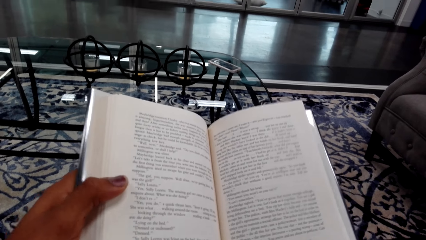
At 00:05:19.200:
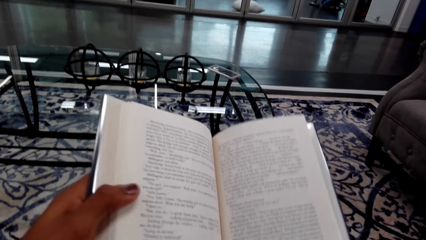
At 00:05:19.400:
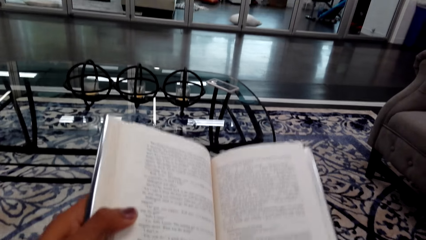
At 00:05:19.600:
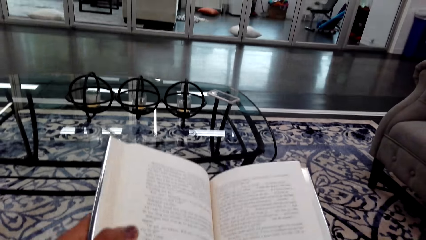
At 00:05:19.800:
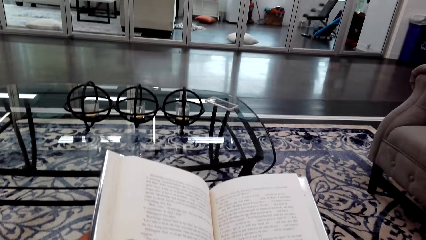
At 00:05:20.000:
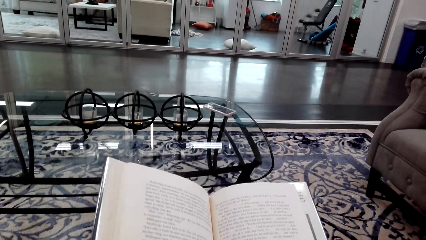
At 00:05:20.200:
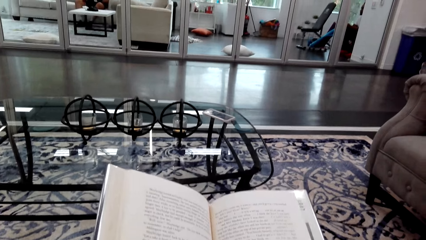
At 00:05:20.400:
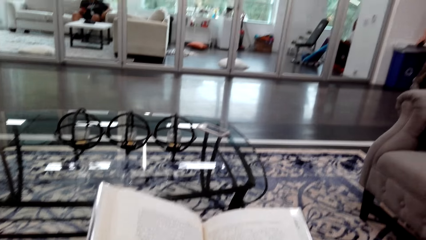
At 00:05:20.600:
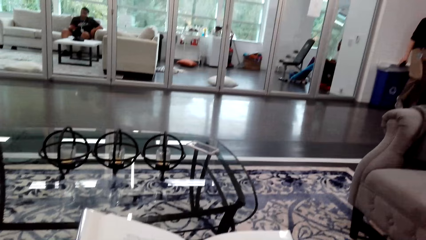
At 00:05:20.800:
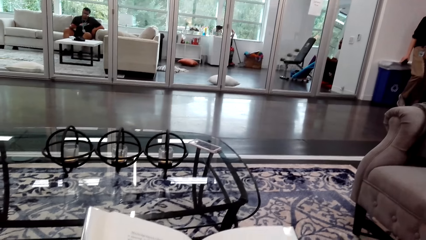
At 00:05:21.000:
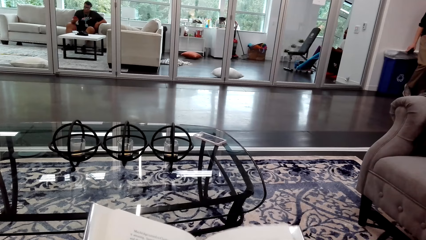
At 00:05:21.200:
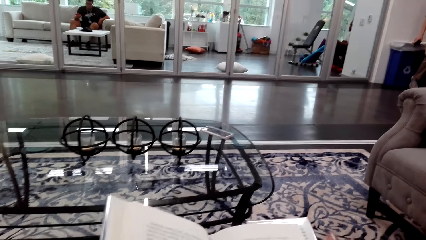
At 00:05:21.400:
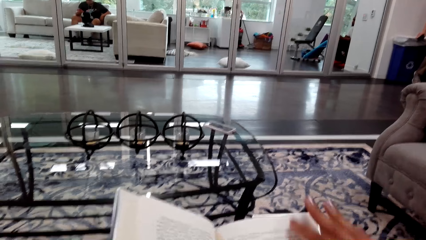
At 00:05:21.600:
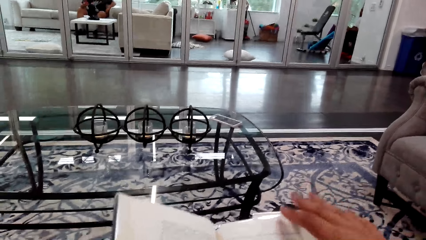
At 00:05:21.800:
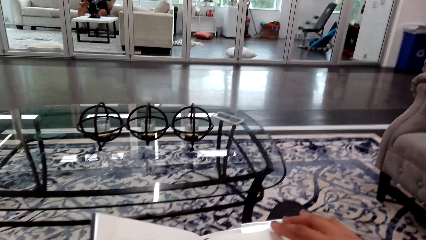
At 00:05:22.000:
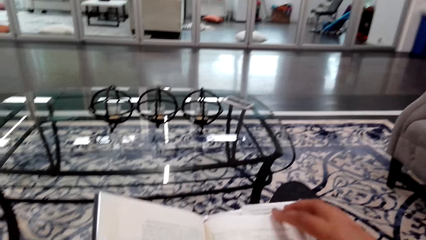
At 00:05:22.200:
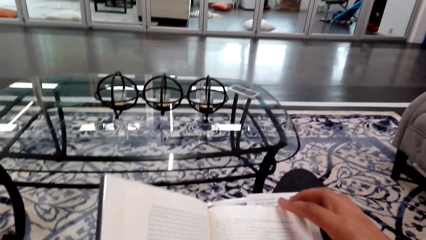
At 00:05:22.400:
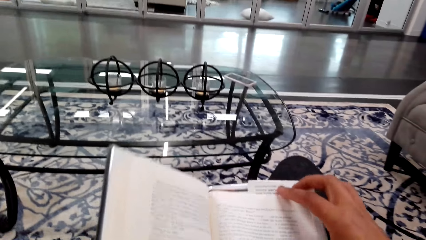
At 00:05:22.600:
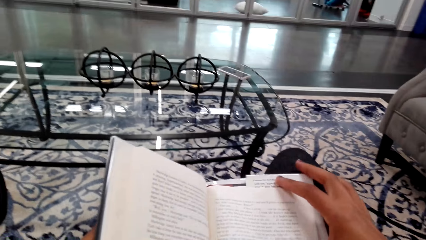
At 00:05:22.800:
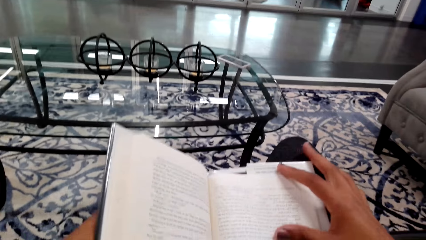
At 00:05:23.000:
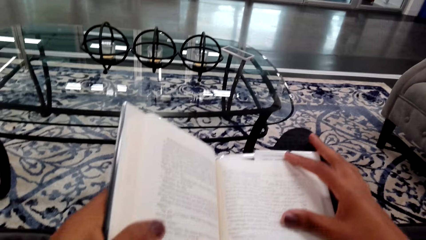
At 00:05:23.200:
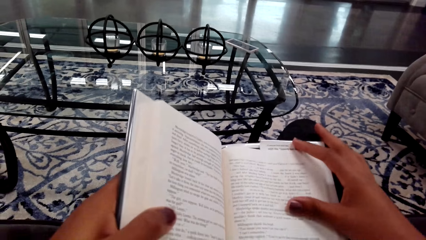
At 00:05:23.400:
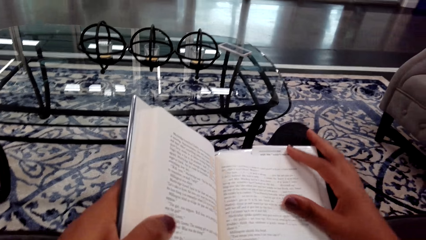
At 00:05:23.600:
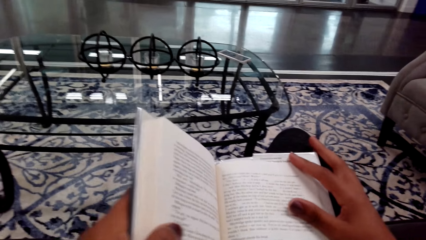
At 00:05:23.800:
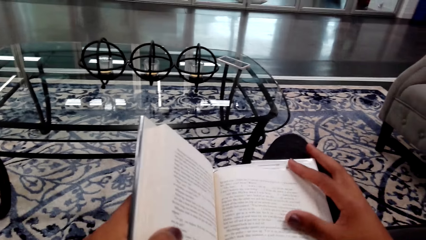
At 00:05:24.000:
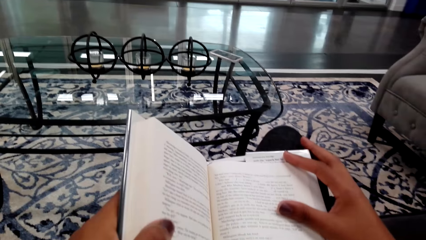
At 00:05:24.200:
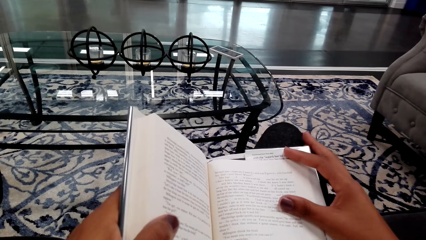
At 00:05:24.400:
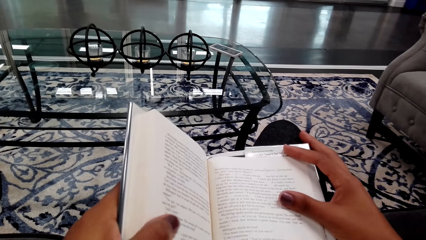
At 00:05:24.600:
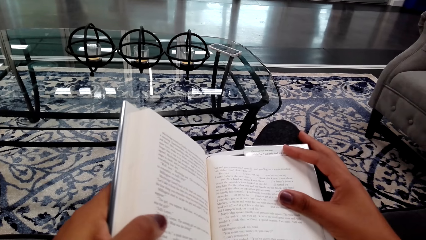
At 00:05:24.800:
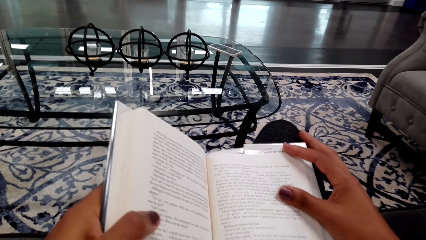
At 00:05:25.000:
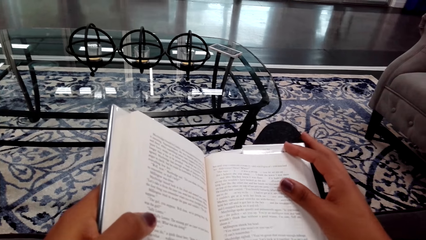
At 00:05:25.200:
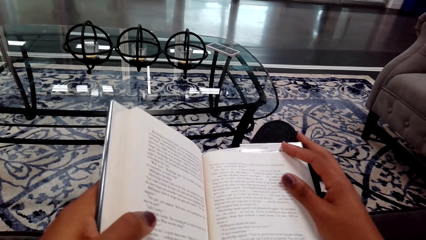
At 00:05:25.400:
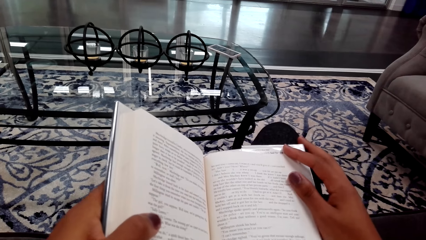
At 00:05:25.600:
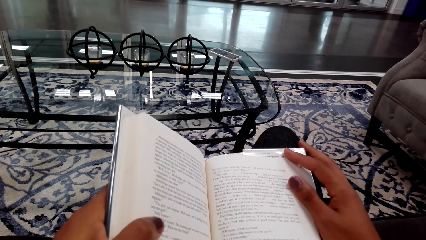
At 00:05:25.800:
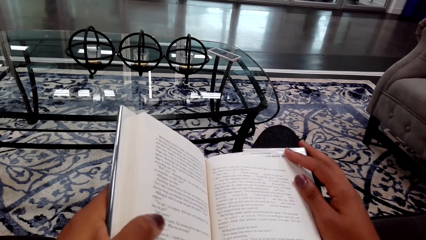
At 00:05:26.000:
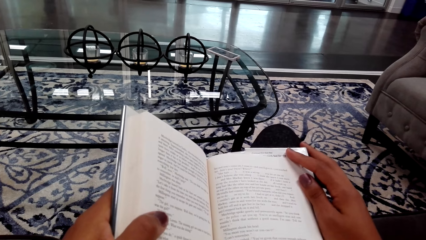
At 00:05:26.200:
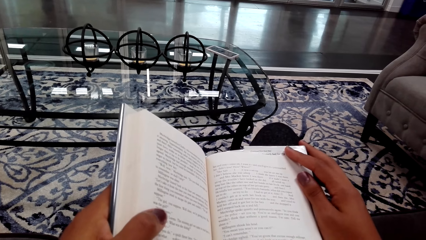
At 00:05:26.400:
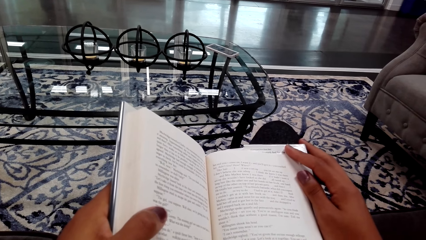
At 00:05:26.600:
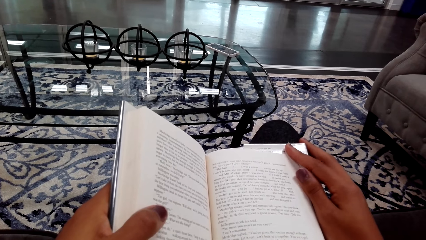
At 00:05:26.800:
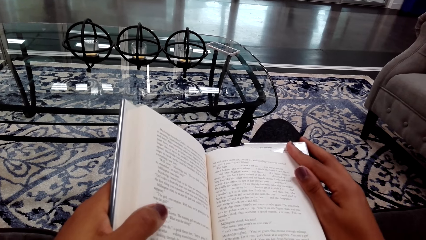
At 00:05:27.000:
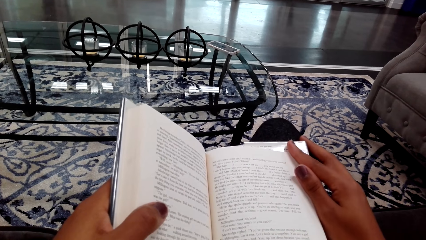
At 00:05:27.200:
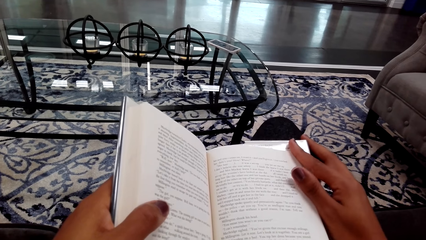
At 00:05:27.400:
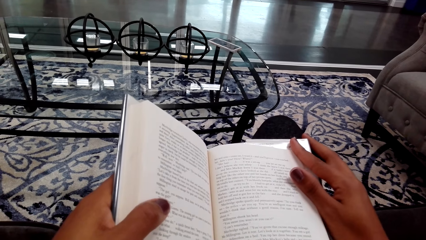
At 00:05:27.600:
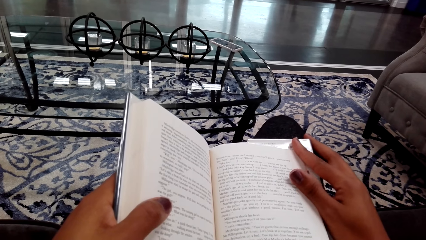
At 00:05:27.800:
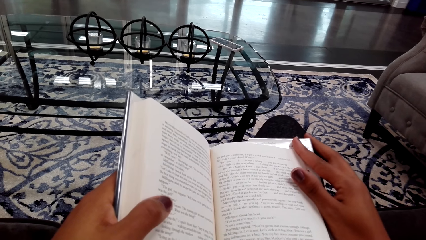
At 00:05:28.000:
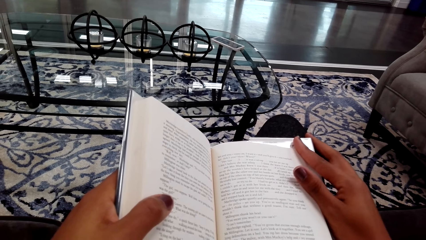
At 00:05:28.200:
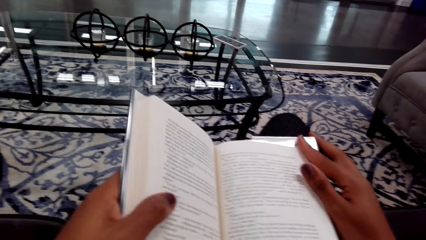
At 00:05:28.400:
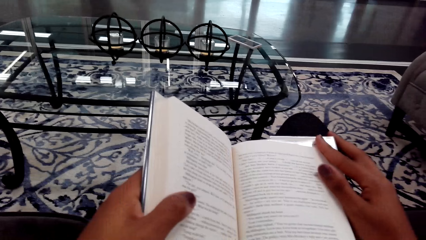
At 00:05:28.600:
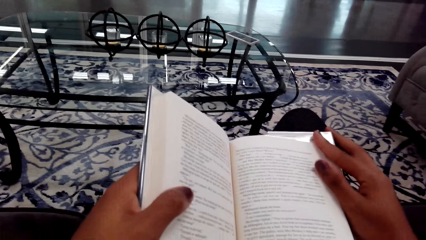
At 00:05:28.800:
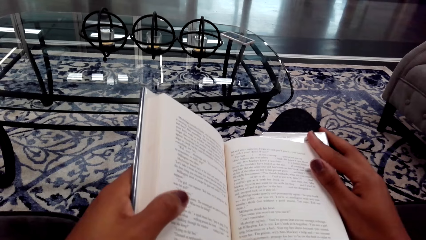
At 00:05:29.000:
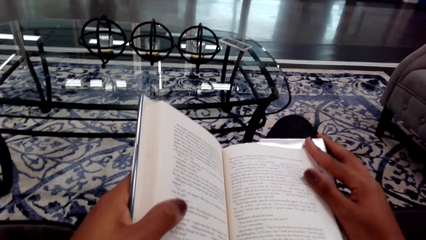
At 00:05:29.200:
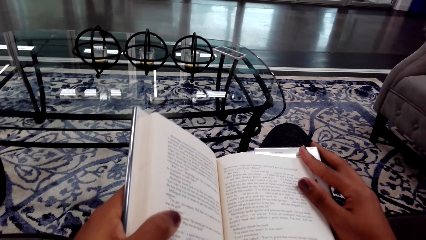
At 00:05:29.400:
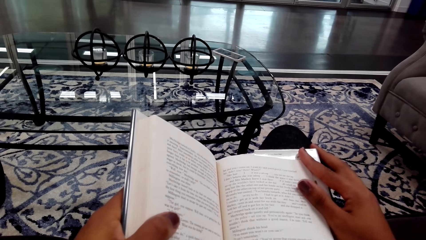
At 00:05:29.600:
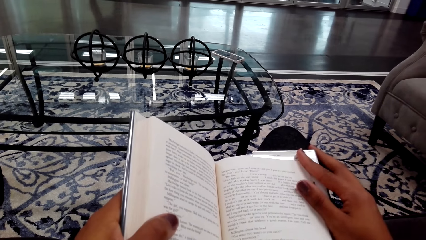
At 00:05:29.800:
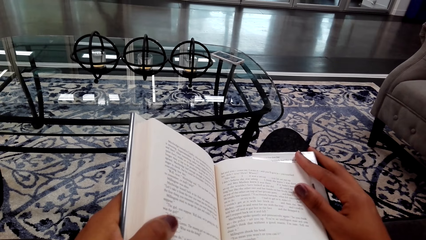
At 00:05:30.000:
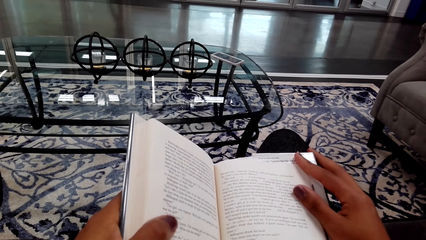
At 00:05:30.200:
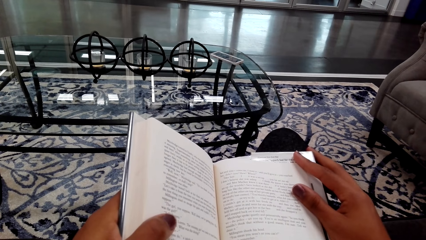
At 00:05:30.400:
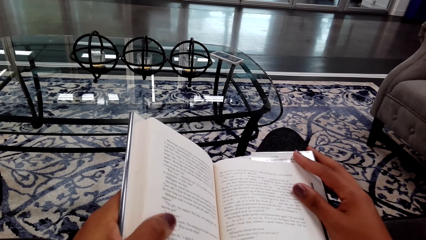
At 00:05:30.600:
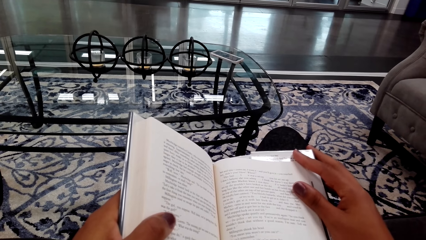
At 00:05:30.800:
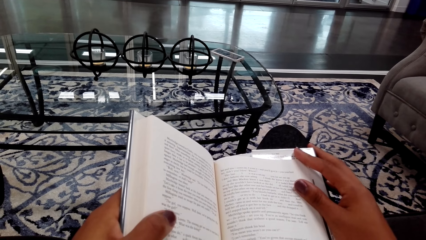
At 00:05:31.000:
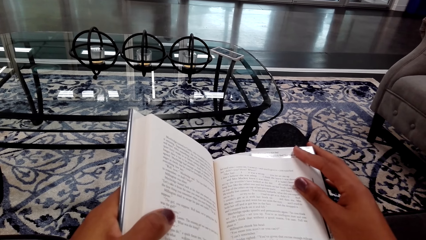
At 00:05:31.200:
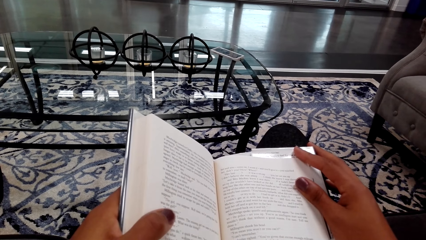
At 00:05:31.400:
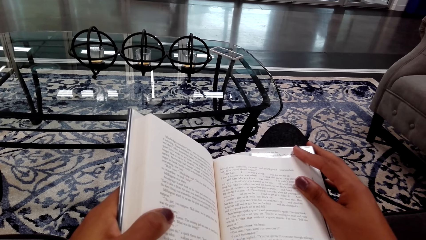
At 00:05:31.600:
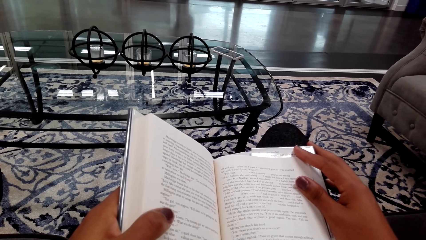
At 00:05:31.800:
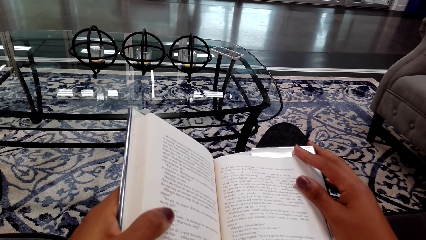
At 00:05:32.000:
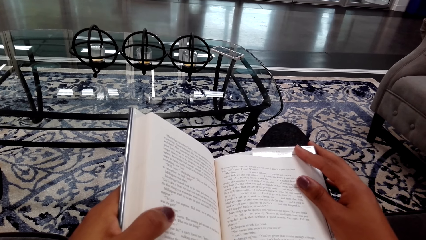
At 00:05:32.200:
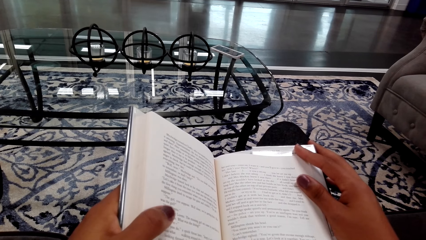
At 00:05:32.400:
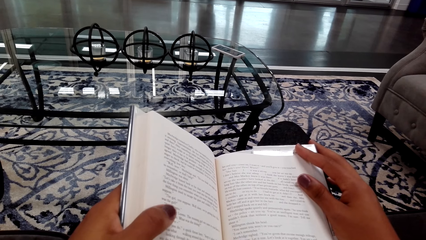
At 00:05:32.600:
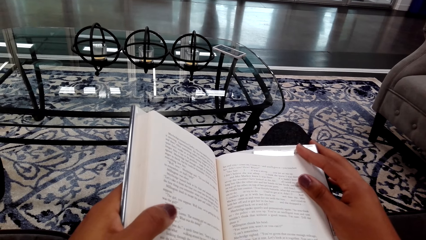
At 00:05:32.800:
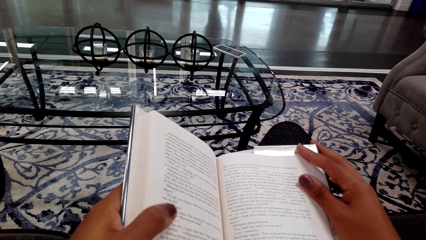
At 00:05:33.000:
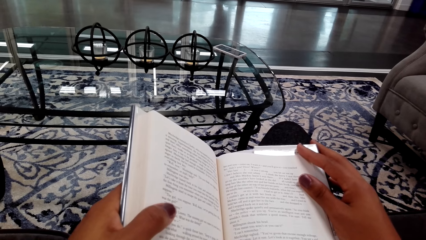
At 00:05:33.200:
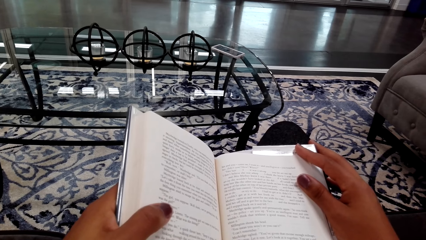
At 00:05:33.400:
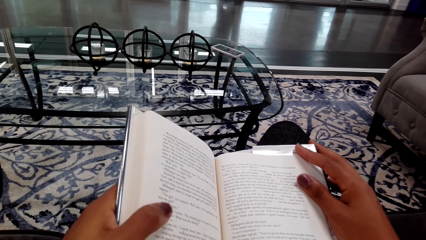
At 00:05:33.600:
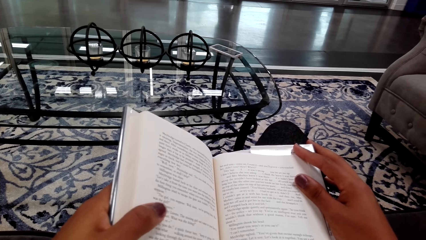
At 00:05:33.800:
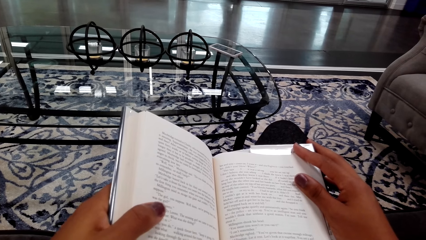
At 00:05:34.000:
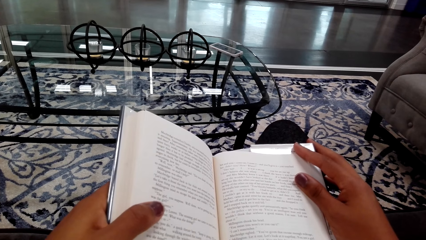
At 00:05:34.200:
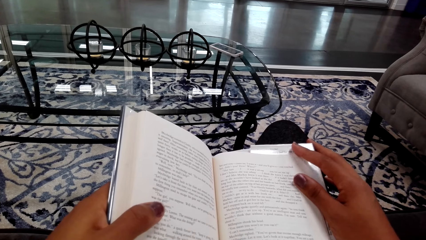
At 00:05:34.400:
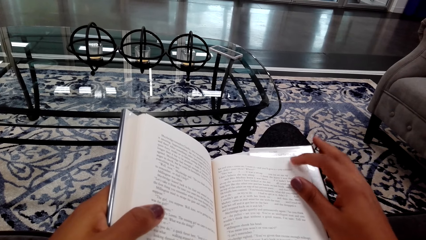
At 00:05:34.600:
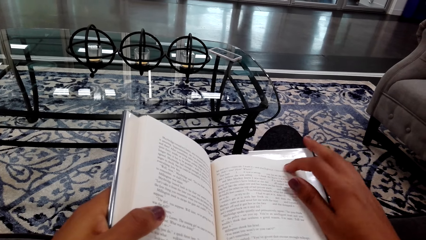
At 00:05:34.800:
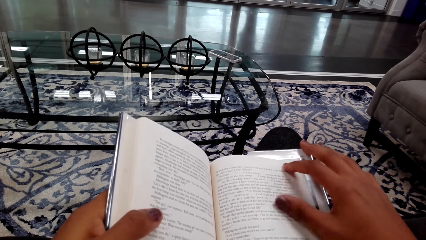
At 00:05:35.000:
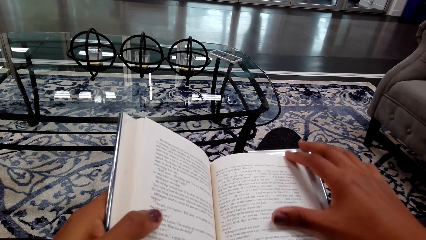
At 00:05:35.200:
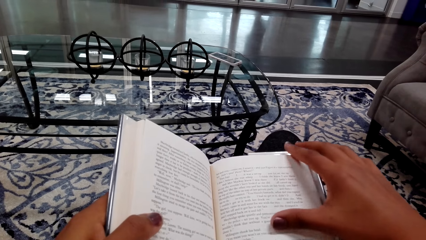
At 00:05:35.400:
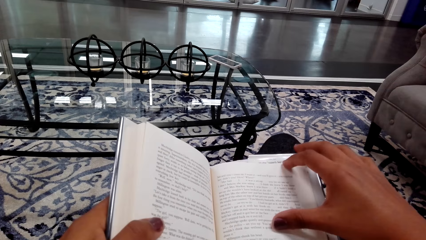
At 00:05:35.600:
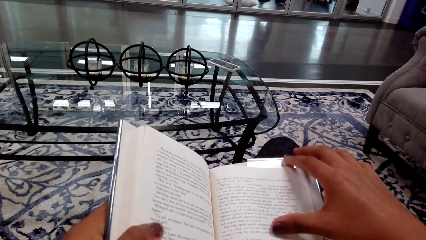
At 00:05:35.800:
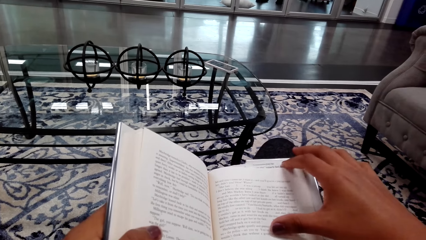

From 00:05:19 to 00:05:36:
A man sits on the couch. The camera wearer holds a book. They read the book.
